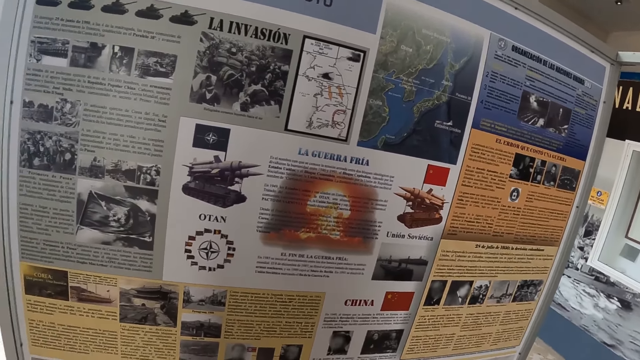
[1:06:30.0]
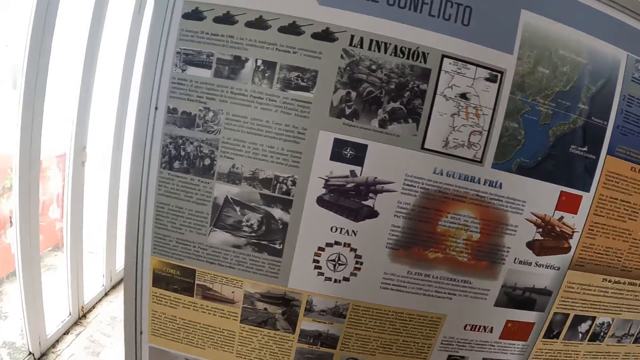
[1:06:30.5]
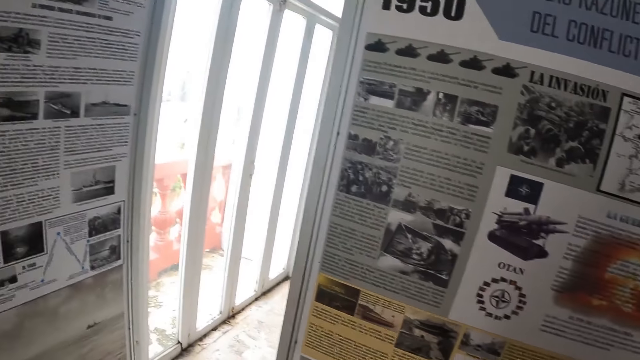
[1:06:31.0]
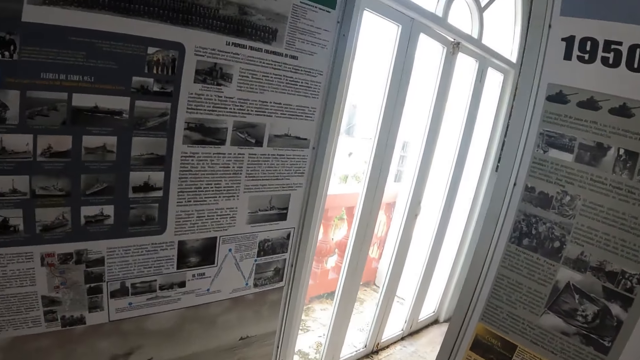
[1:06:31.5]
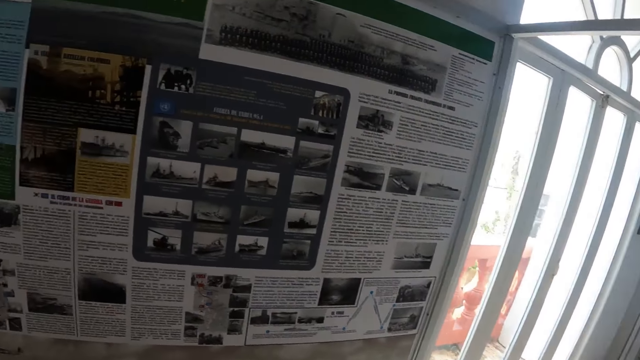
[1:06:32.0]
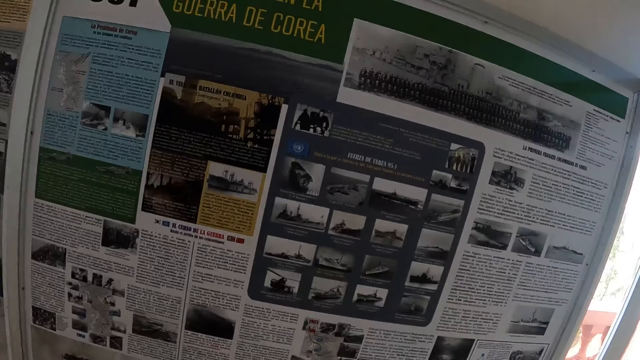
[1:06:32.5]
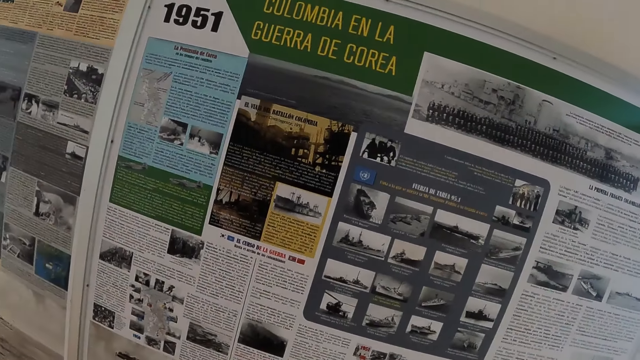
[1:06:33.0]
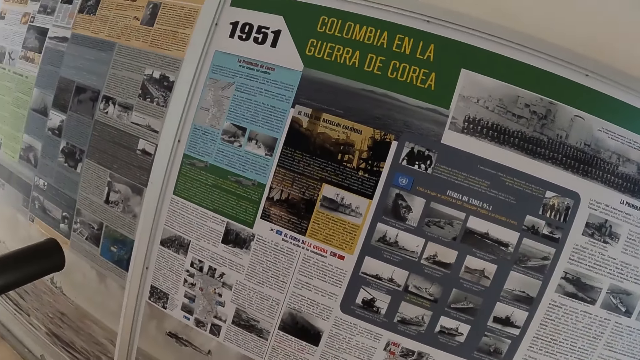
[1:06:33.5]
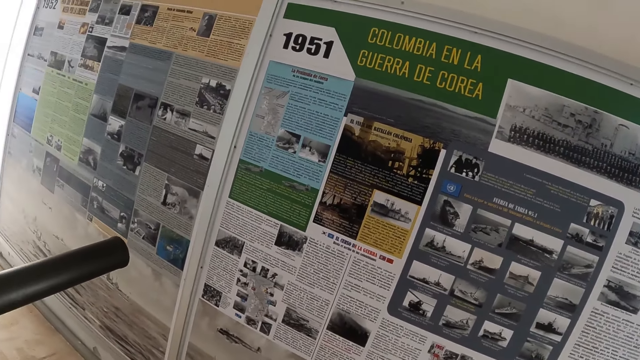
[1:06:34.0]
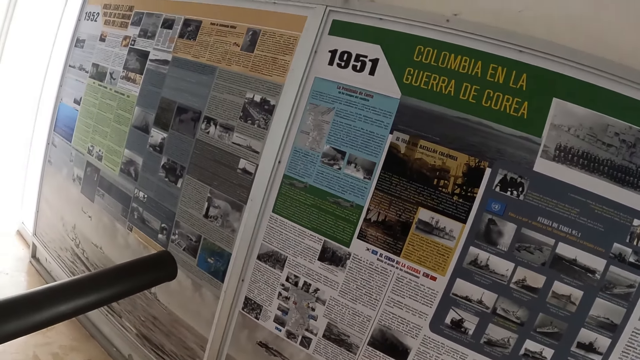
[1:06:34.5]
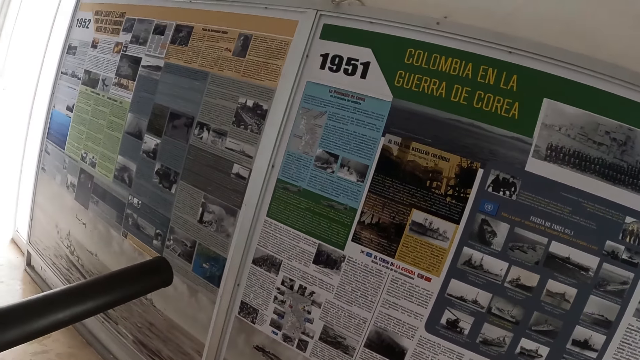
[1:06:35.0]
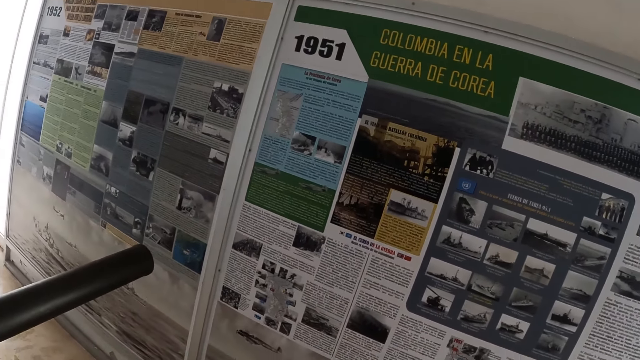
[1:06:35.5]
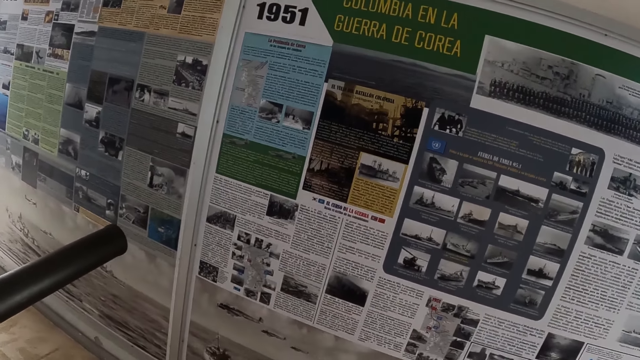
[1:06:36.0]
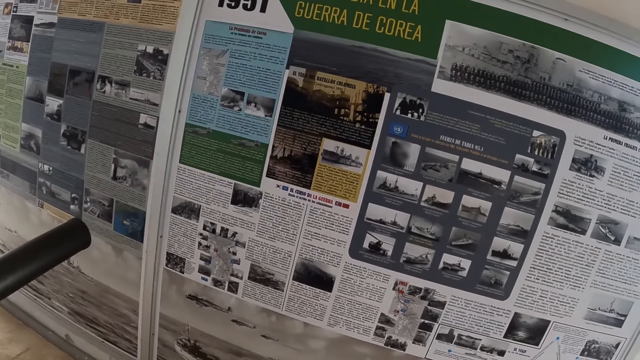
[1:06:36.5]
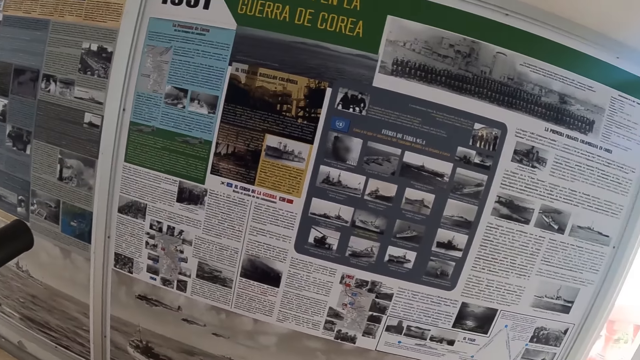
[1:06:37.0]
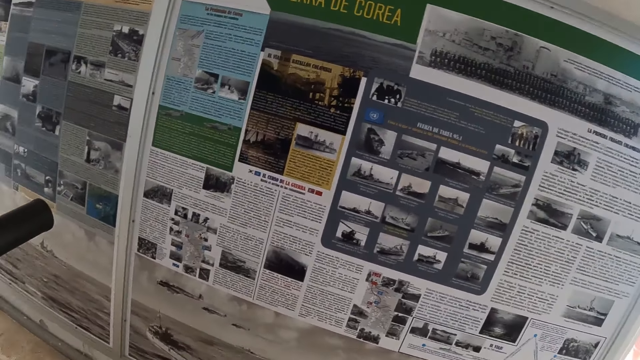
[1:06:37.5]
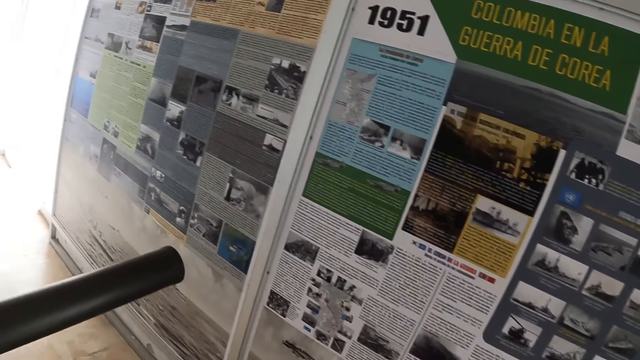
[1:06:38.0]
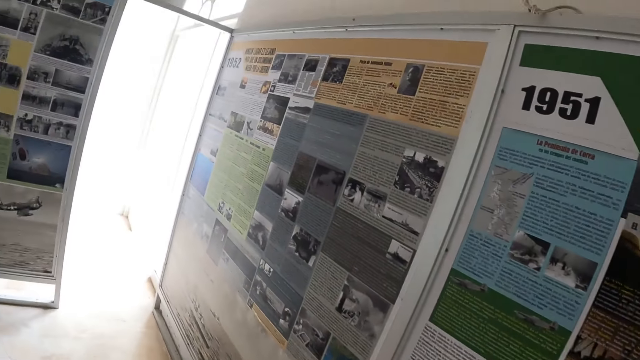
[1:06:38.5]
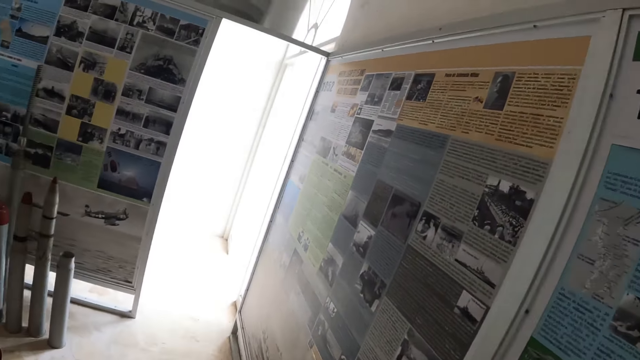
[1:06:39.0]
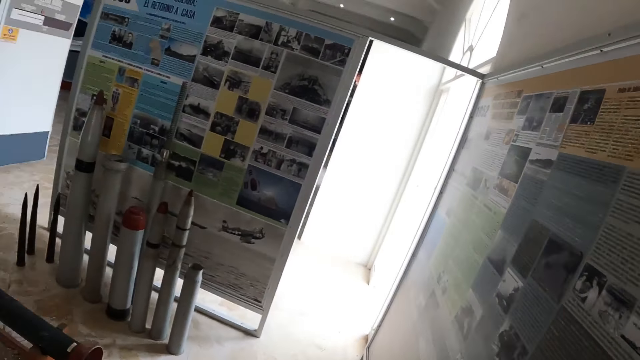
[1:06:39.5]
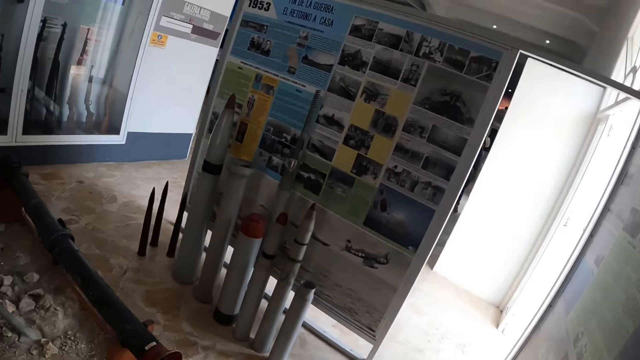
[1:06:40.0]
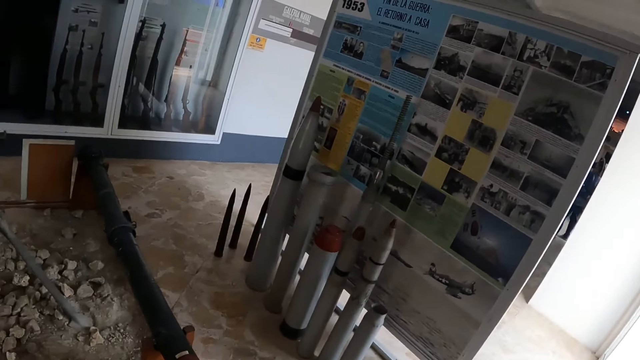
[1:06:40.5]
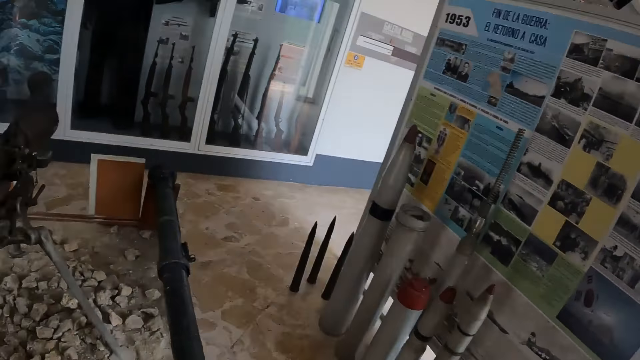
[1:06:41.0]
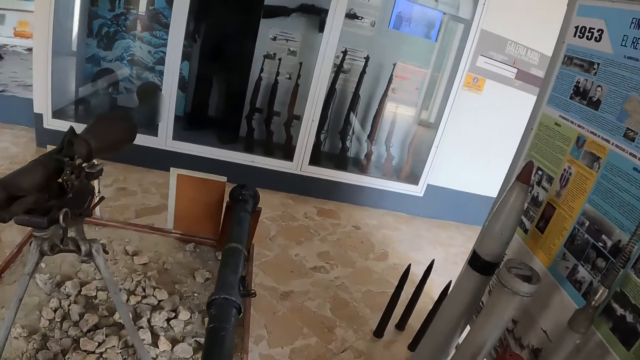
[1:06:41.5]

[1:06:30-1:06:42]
The camera wearer walks towards another sheet of paper.

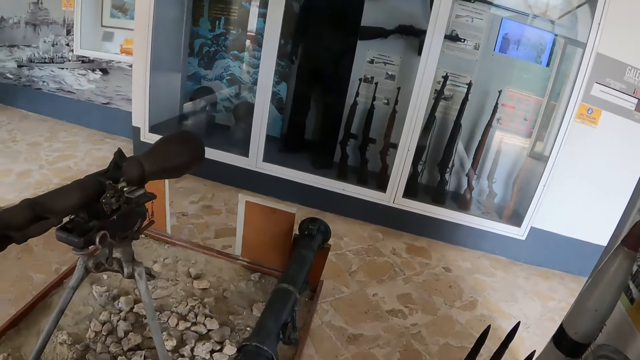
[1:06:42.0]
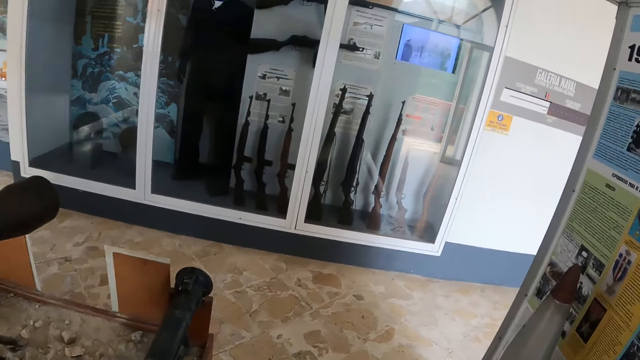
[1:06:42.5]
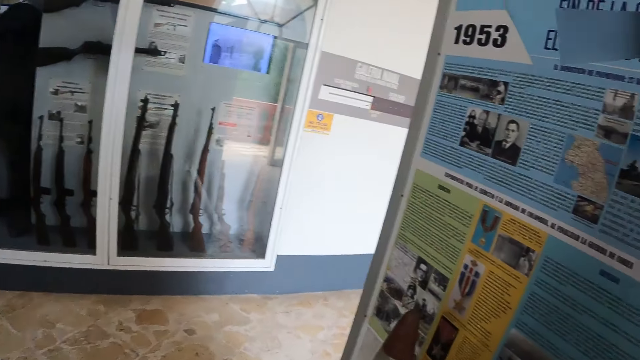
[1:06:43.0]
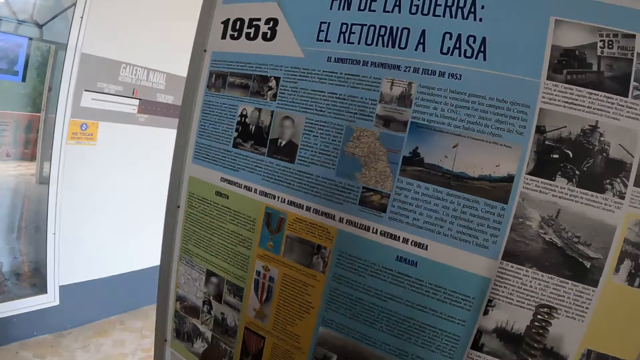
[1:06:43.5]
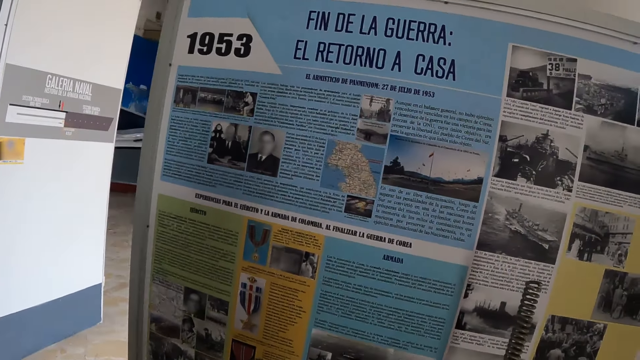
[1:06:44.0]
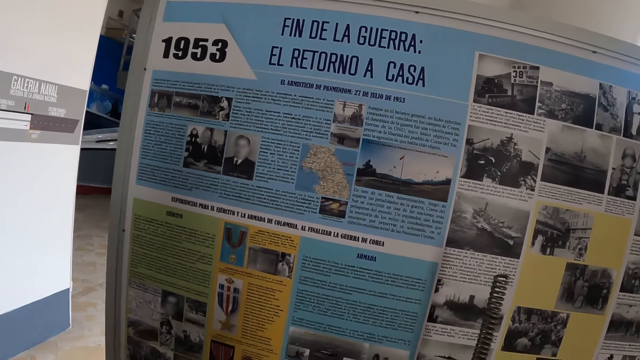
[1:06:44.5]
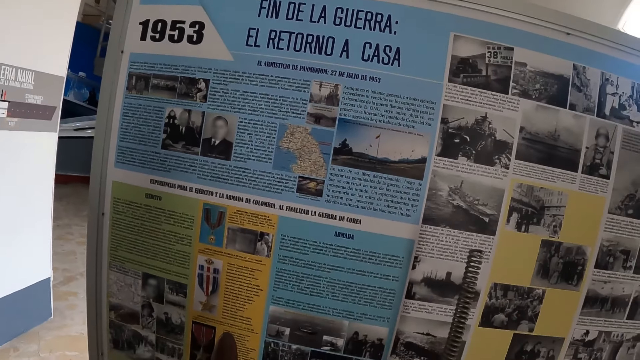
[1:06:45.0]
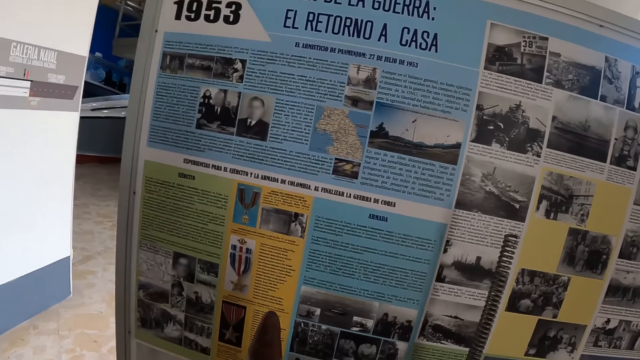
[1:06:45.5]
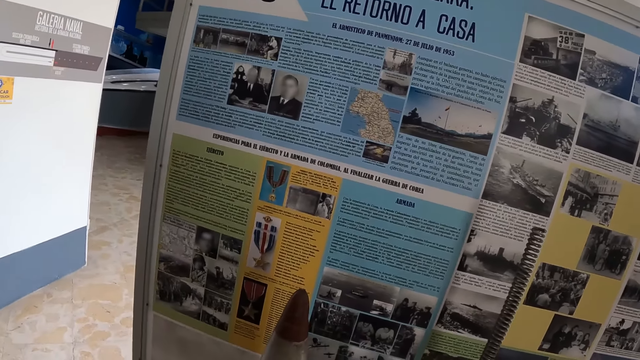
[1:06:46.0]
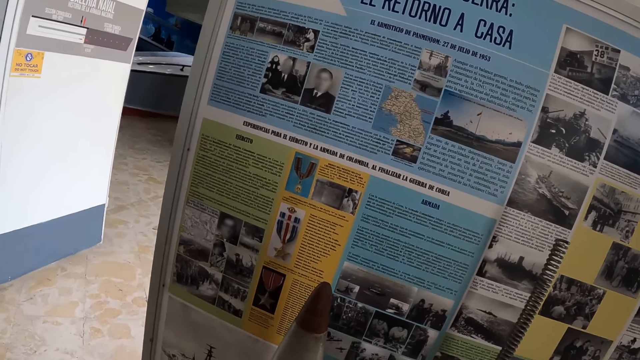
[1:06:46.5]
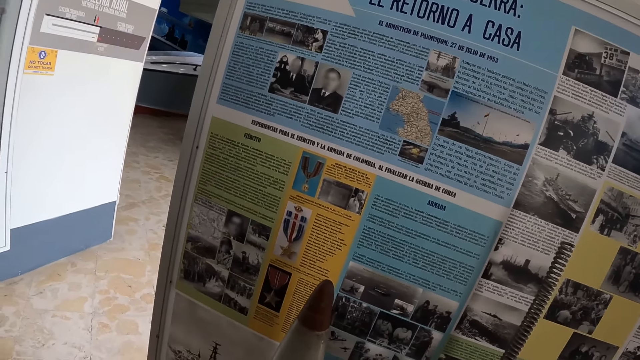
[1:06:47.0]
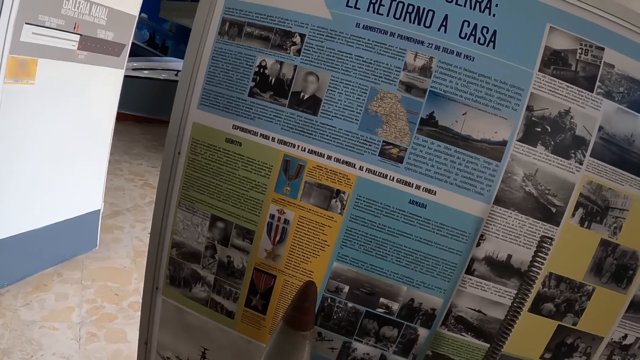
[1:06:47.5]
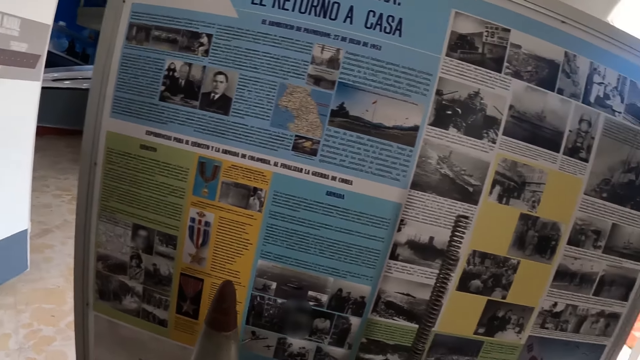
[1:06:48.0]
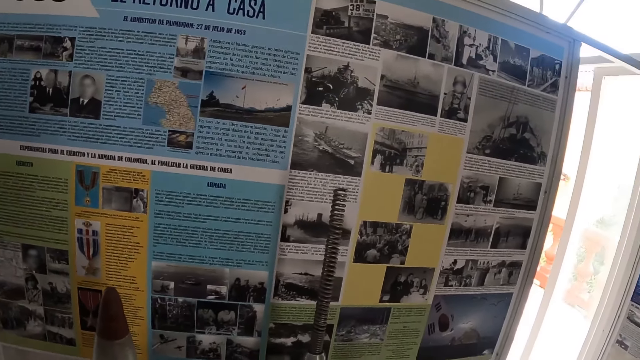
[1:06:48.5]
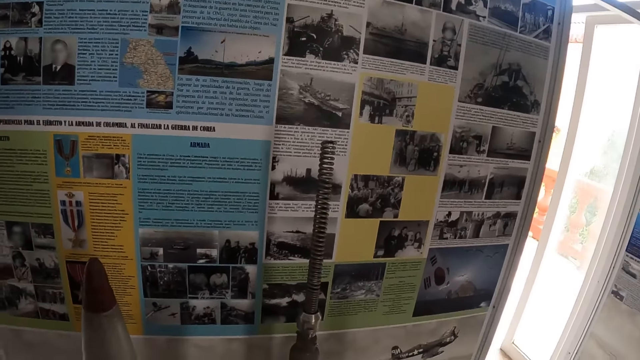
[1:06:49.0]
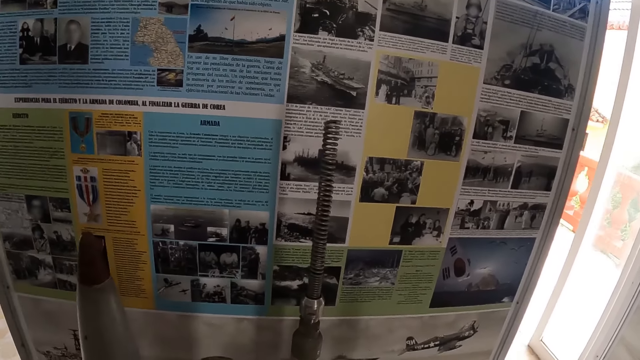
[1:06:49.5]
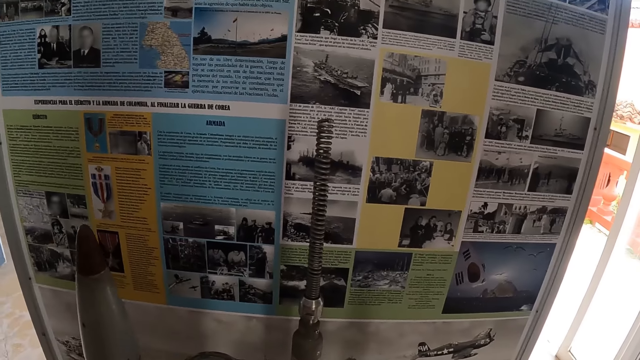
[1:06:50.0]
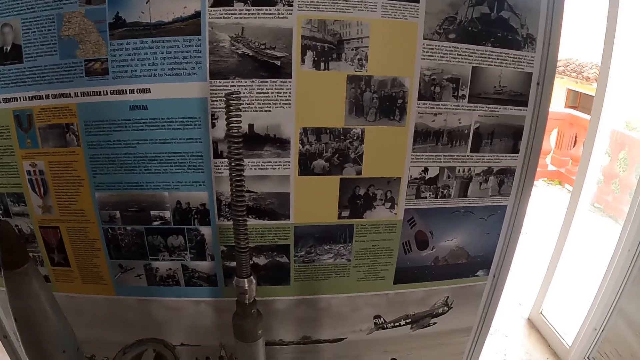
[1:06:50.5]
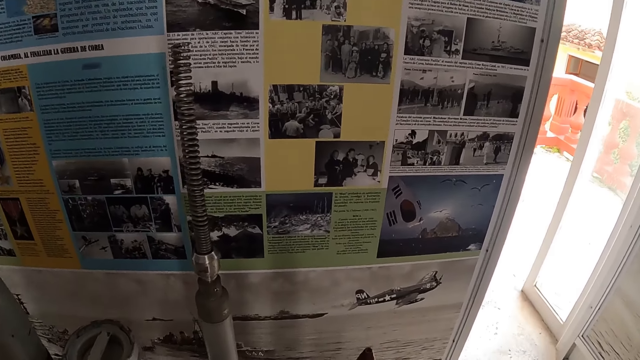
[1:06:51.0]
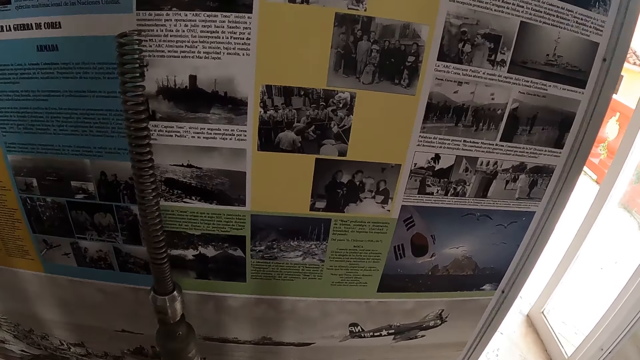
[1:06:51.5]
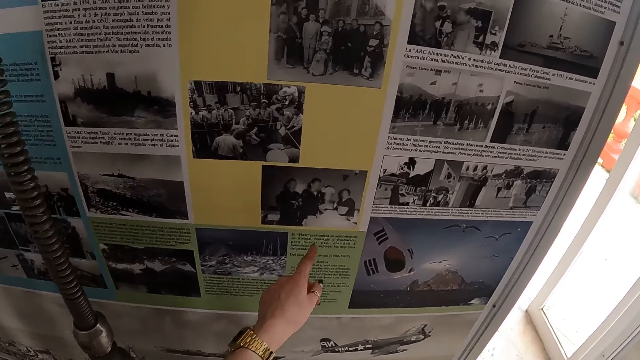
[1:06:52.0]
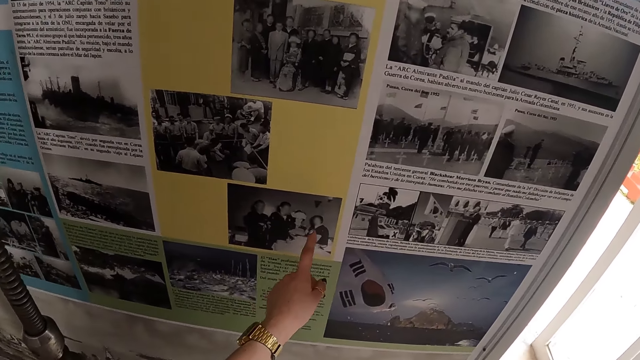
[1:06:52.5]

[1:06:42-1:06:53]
The camera wearer stares at the sheets of paper. She observes a board. She places her finger on the sheet of paper. She points at a picture.
